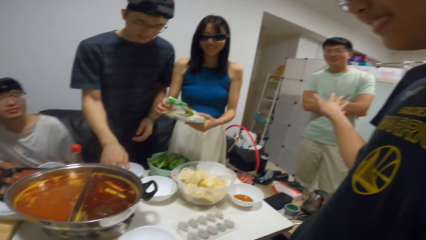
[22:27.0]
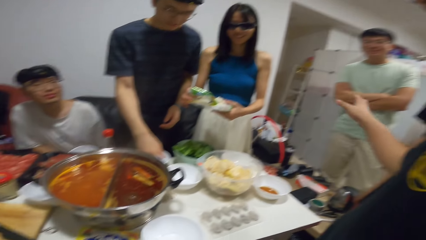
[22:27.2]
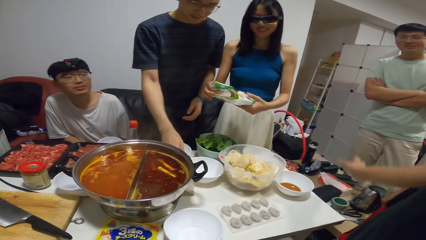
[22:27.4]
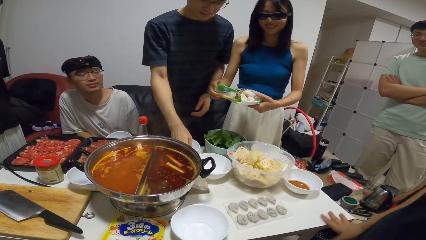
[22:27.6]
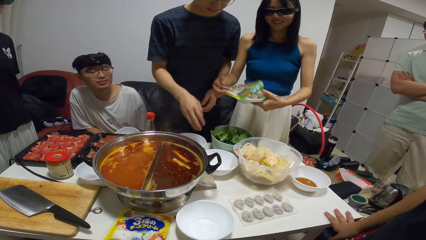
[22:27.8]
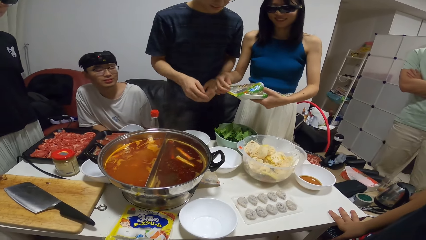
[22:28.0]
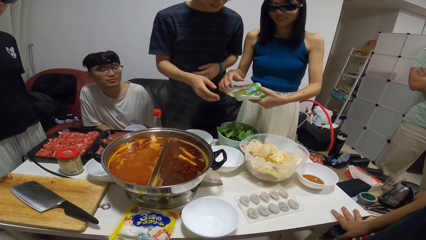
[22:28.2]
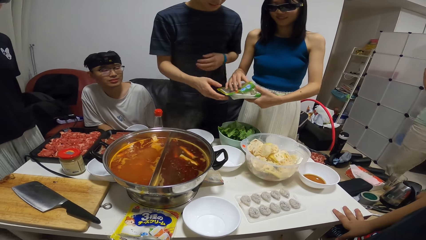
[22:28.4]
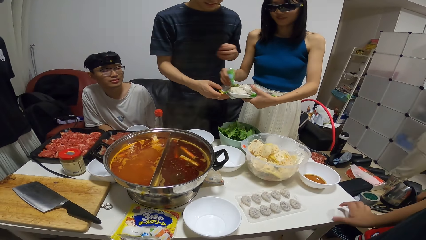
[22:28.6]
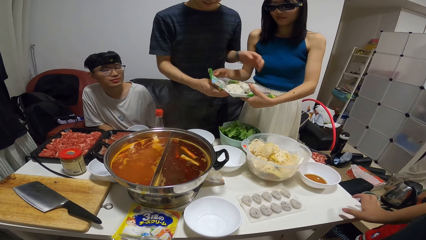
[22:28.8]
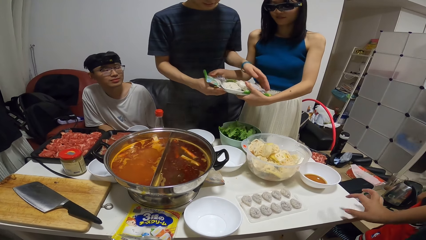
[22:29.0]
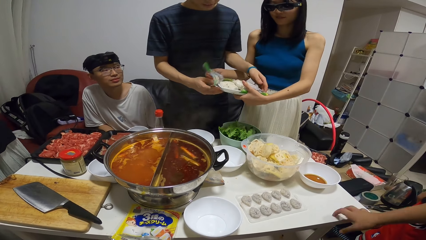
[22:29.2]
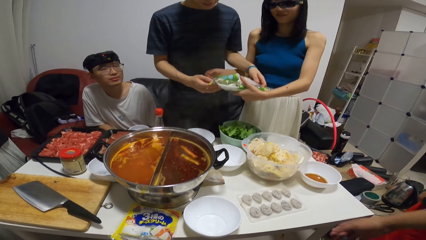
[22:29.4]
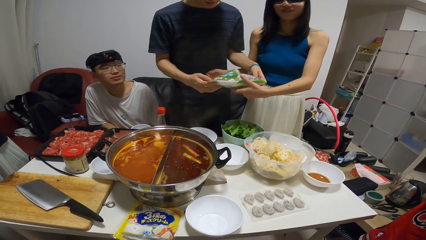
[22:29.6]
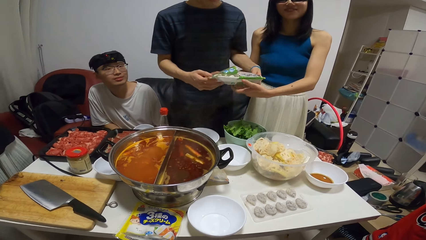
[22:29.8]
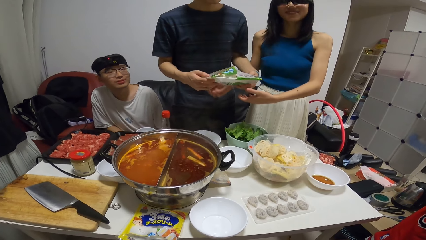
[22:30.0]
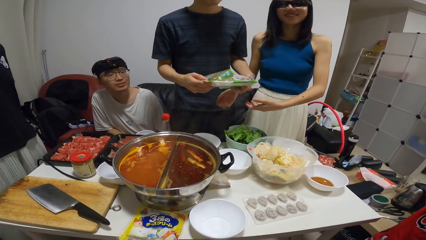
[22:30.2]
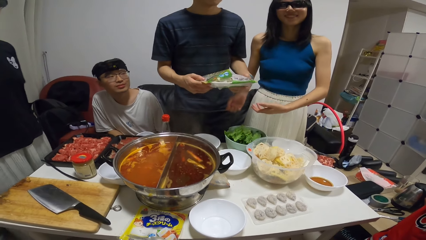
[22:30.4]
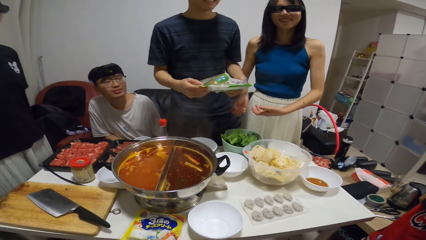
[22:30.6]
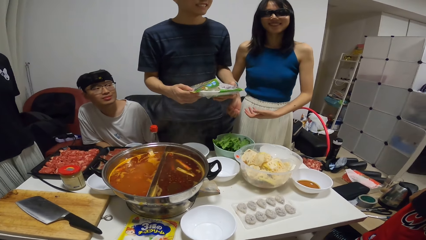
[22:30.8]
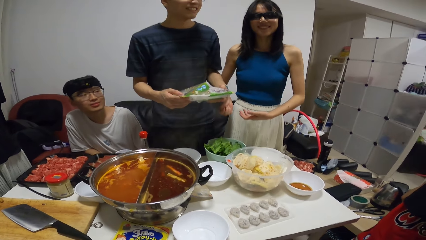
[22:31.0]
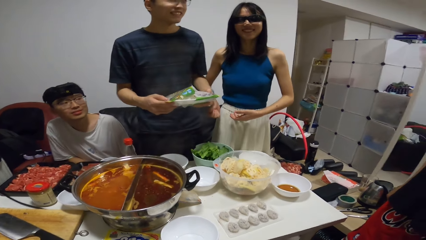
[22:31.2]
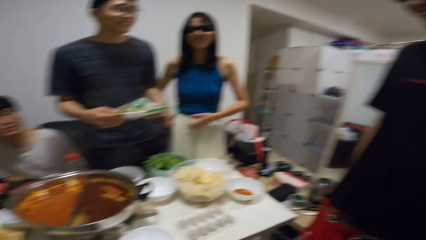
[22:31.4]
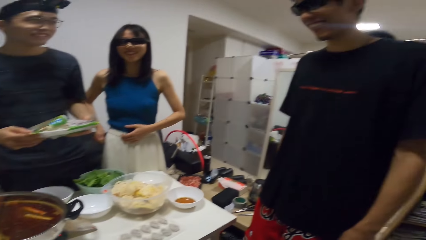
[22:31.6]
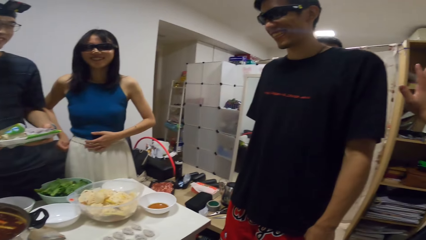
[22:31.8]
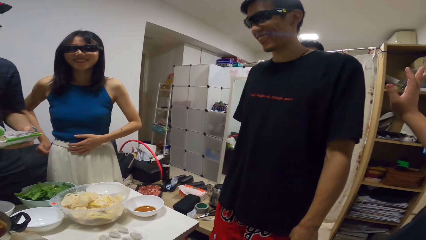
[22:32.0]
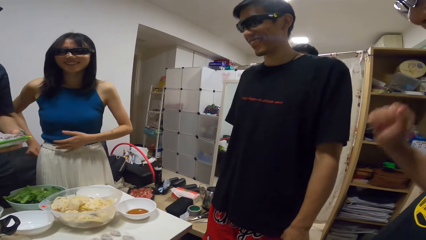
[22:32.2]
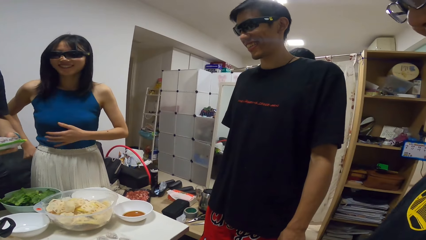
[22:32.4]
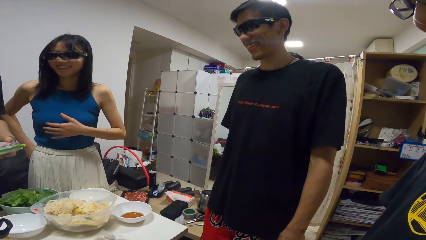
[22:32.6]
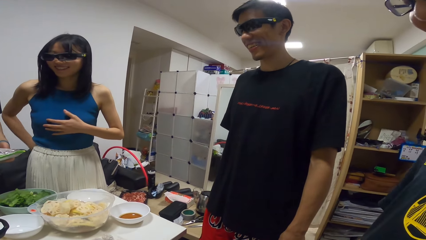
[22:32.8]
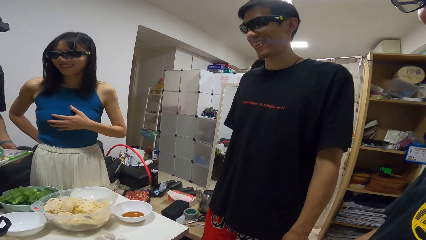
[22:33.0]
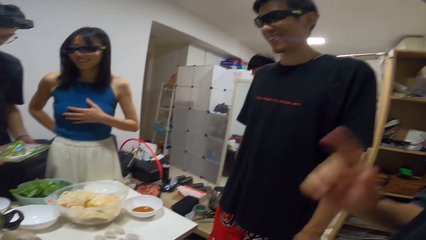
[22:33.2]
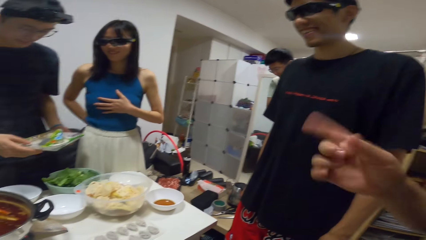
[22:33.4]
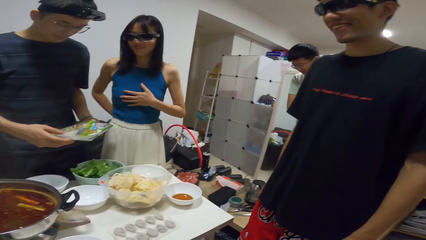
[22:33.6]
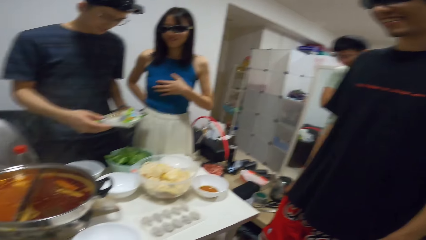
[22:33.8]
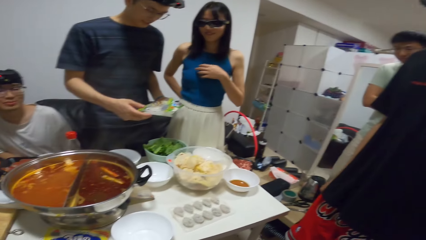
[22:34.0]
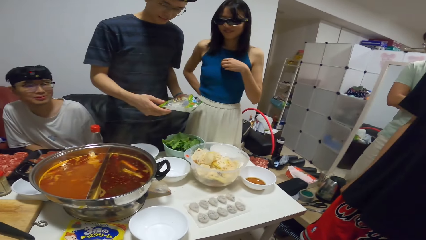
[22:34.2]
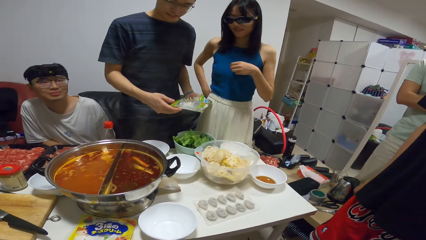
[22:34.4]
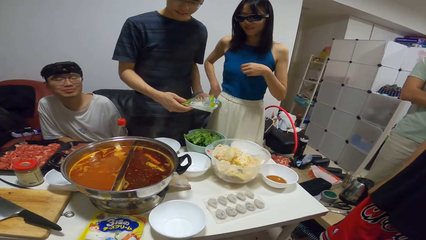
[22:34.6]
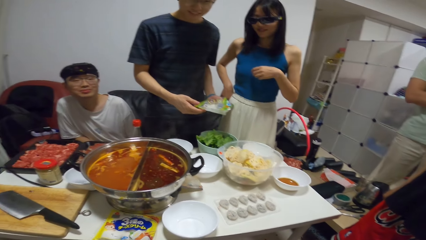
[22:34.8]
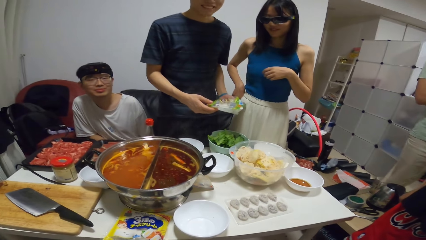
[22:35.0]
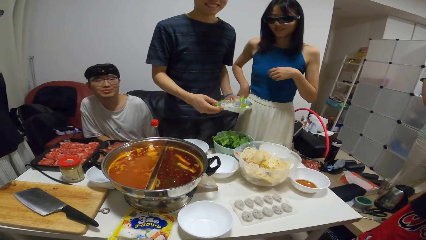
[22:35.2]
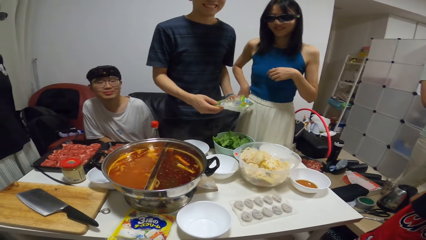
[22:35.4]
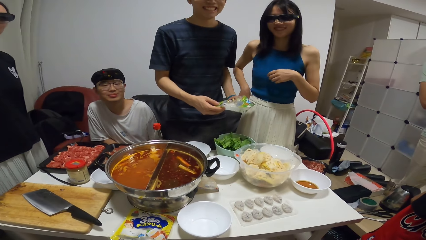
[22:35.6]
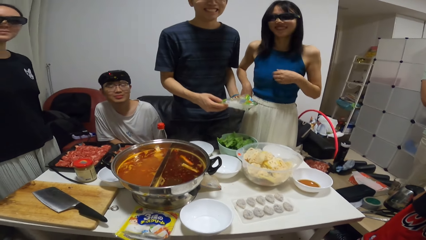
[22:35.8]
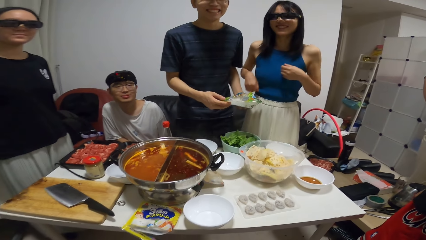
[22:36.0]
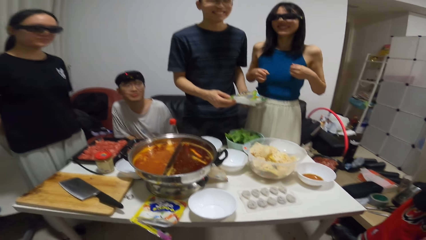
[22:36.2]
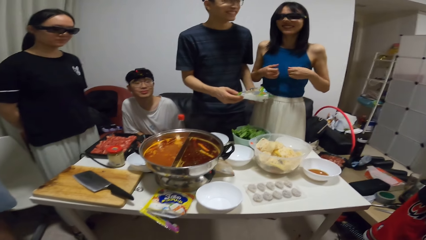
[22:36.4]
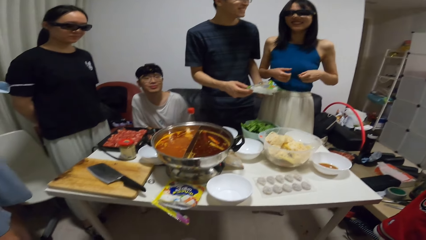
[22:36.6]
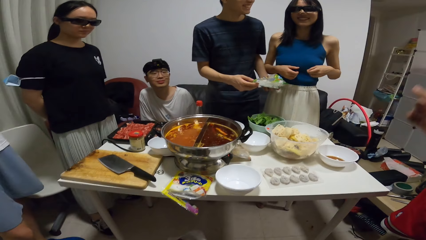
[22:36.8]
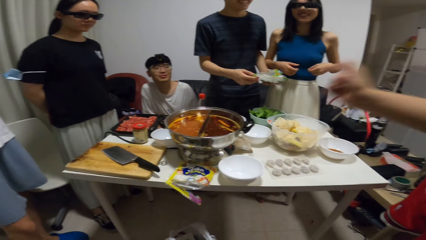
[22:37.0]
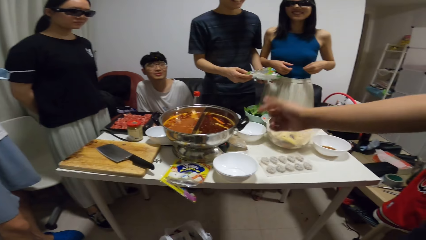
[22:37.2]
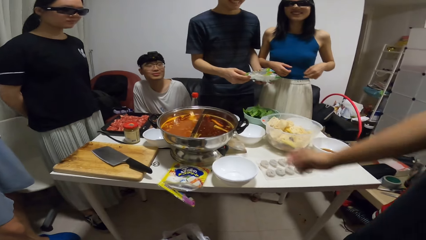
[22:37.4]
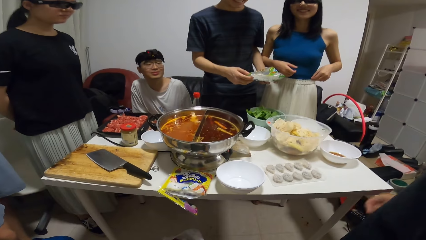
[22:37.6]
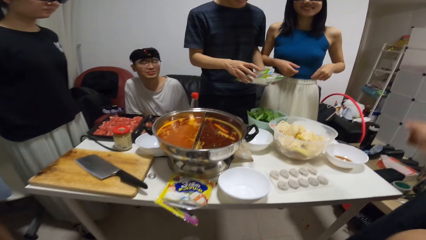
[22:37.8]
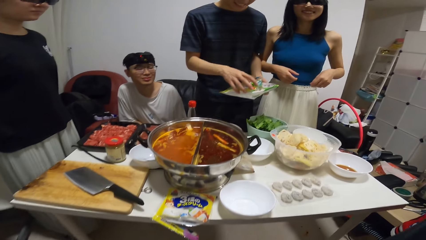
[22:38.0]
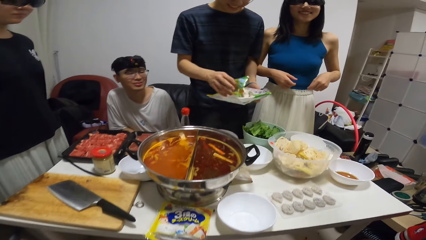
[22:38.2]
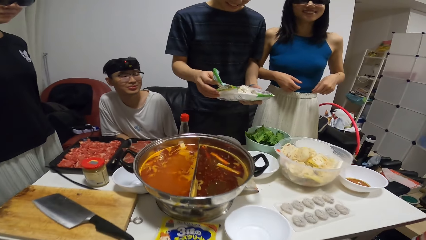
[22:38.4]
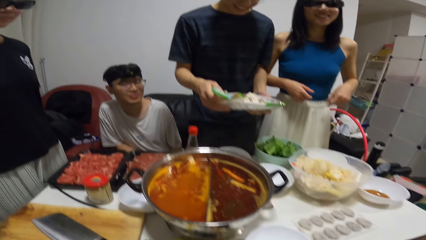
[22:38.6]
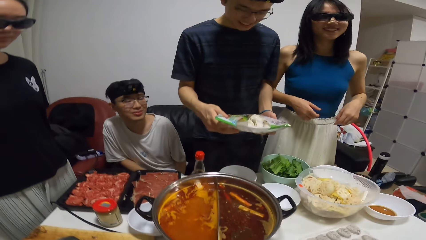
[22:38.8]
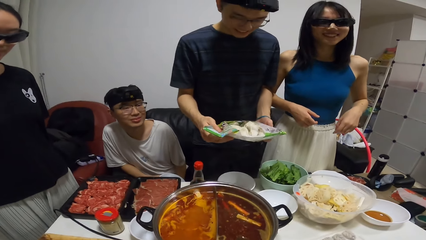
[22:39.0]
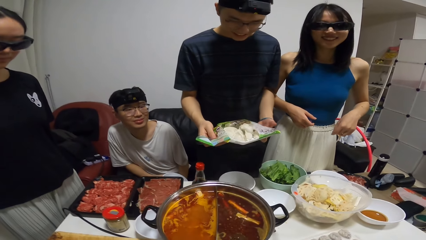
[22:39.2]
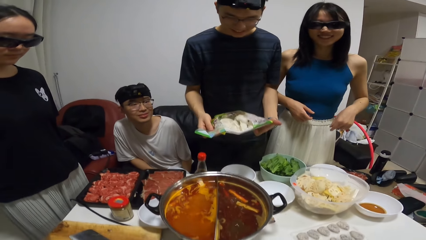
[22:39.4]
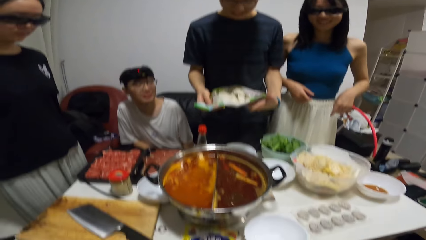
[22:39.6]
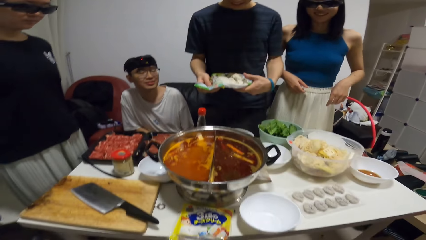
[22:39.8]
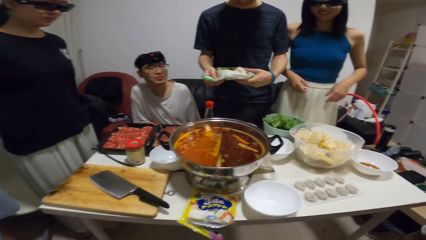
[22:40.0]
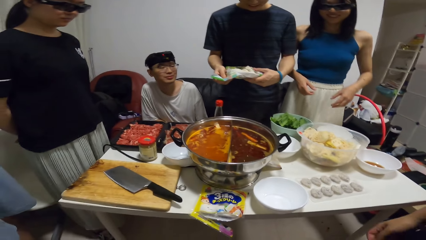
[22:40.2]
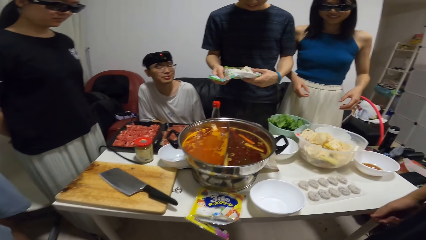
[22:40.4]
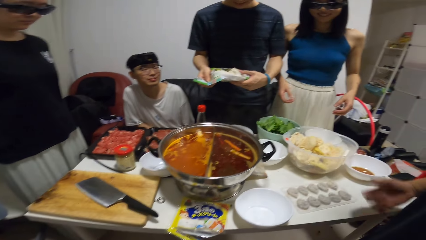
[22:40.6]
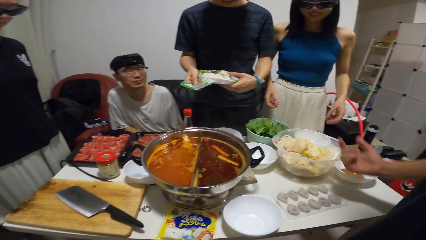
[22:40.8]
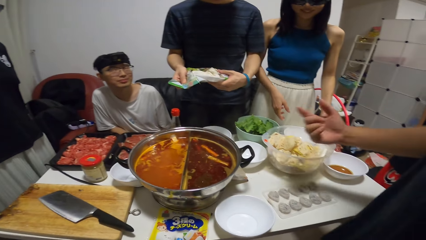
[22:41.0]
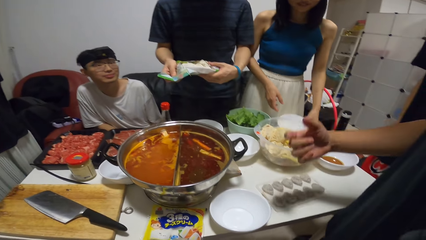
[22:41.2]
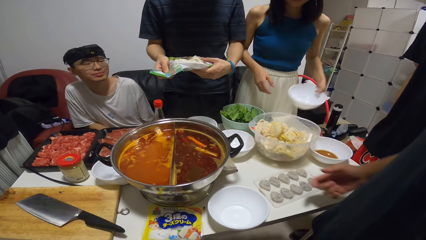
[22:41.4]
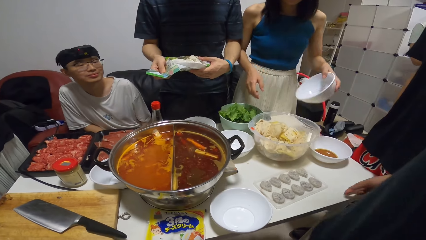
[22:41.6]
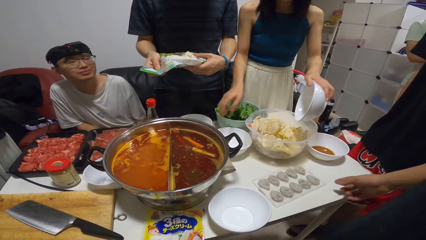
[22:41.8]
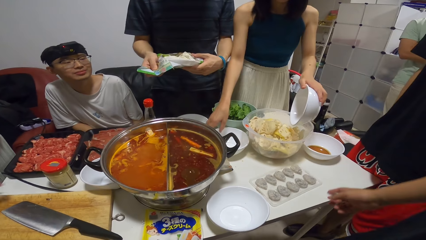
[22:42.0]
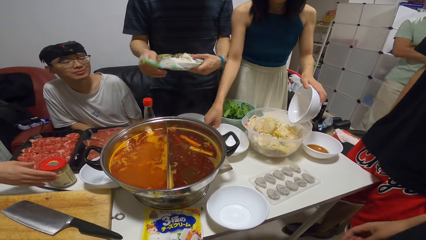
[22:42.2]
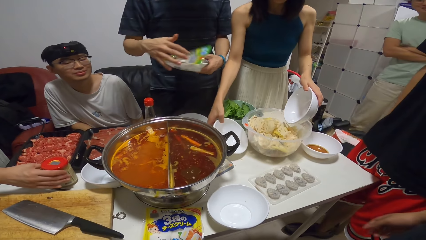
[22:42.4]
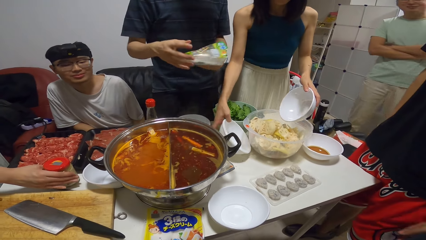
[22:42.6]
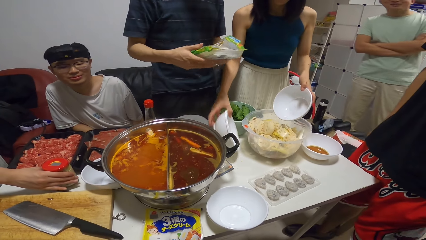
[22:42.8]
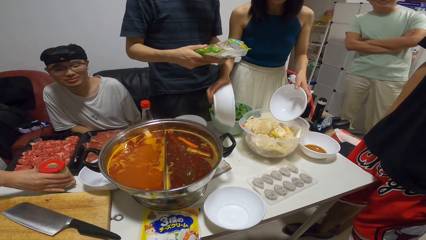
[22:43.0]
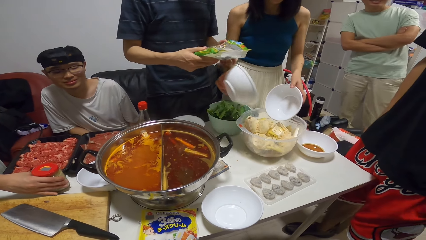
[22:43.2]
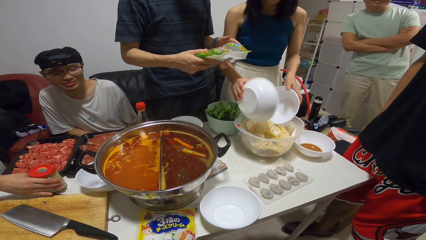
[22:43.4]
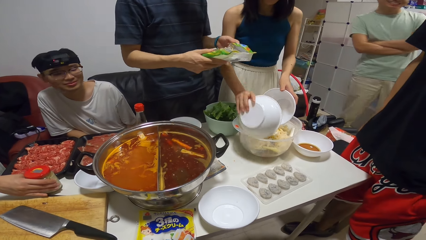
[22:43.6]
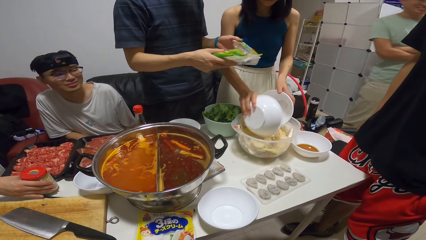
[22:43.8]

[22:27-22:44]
The woman passes the tray with something to the man. The woman lifts a plate on the table with her left hand. She lifts the plate on the table with her right hand.
